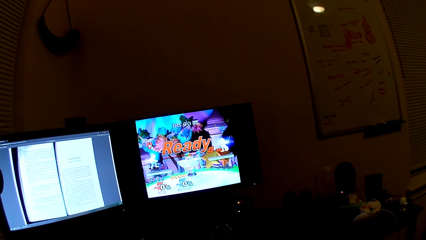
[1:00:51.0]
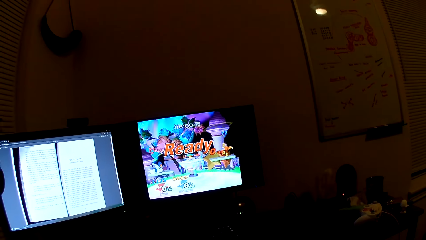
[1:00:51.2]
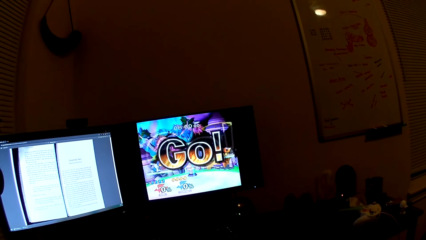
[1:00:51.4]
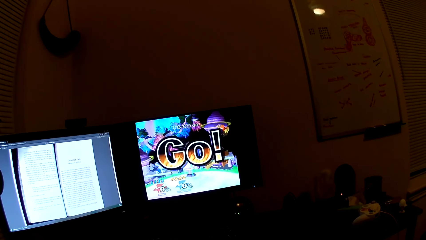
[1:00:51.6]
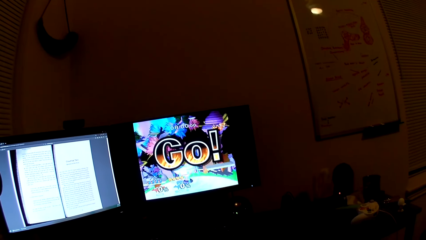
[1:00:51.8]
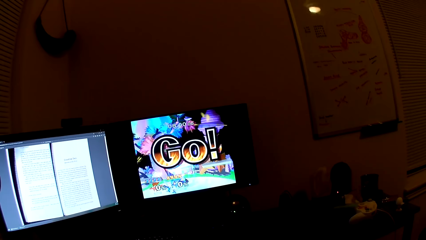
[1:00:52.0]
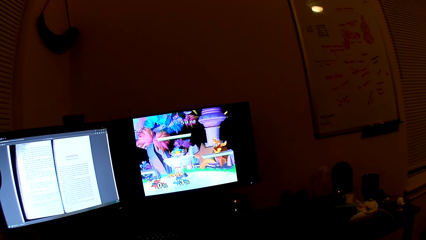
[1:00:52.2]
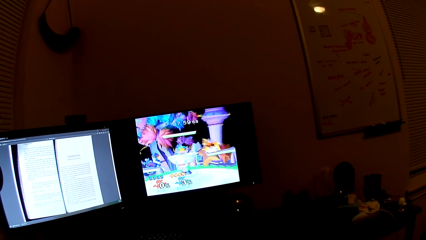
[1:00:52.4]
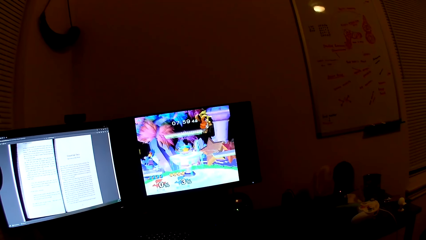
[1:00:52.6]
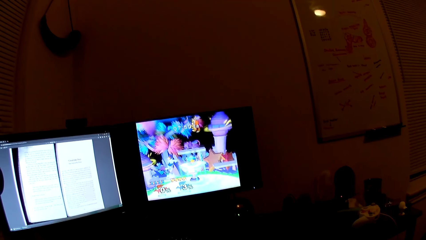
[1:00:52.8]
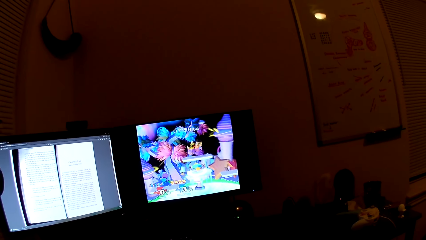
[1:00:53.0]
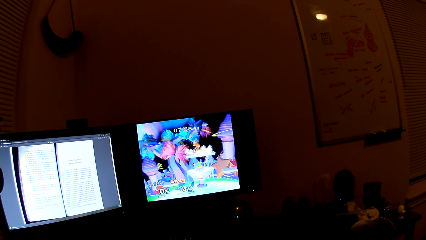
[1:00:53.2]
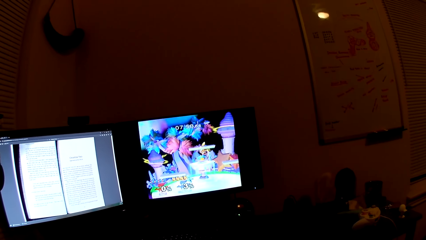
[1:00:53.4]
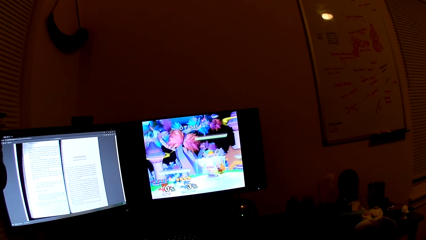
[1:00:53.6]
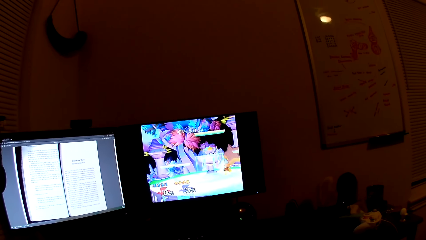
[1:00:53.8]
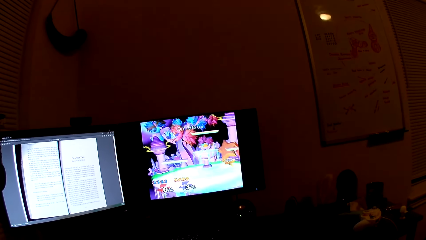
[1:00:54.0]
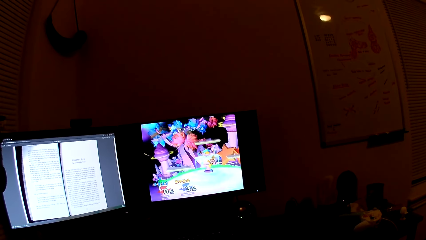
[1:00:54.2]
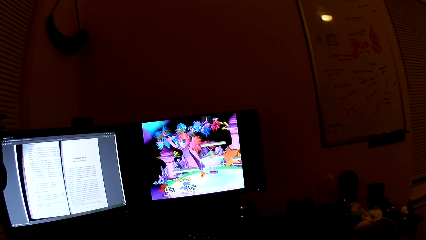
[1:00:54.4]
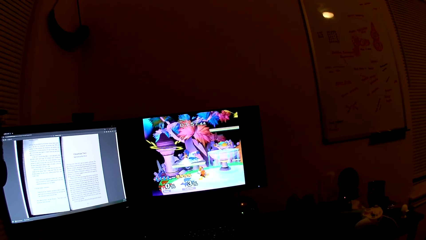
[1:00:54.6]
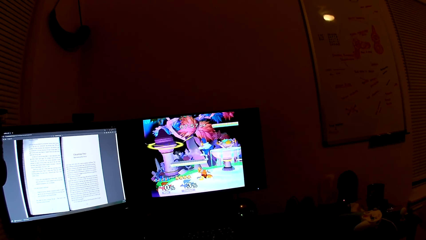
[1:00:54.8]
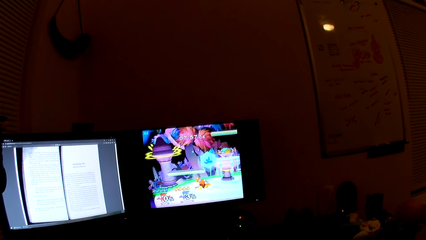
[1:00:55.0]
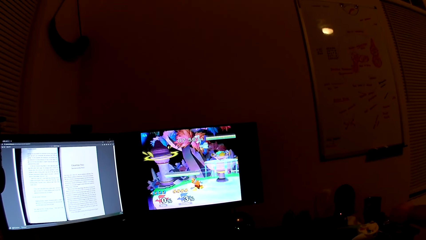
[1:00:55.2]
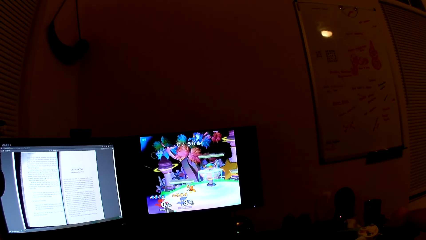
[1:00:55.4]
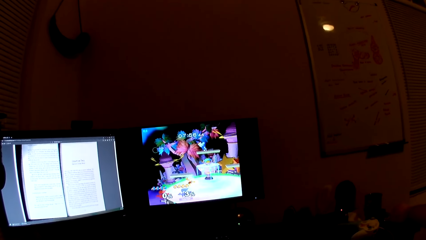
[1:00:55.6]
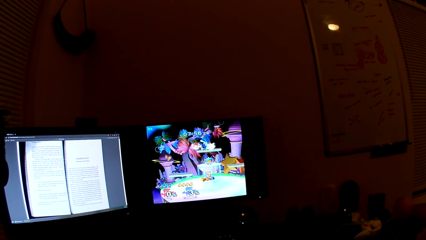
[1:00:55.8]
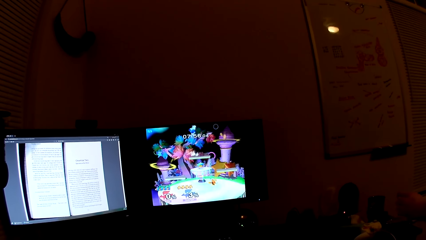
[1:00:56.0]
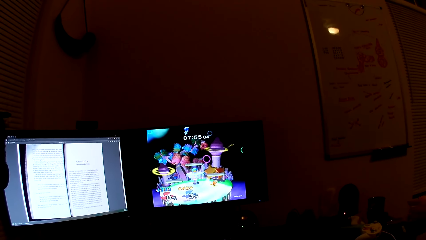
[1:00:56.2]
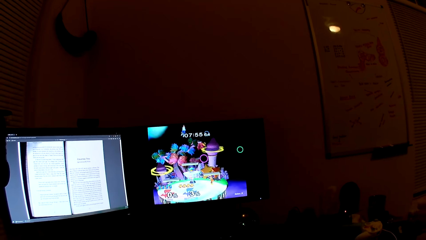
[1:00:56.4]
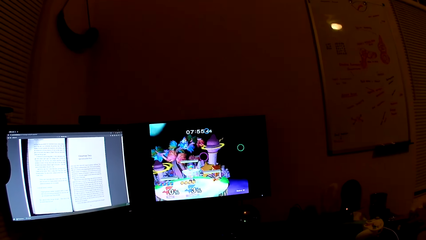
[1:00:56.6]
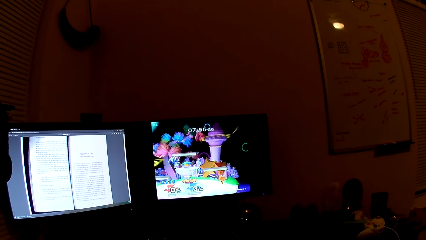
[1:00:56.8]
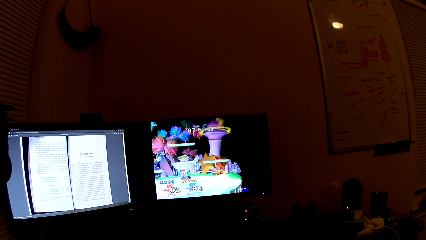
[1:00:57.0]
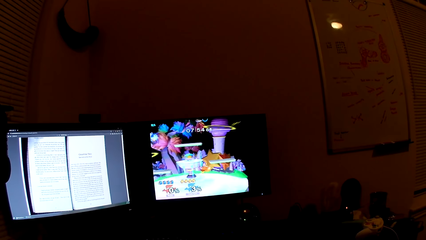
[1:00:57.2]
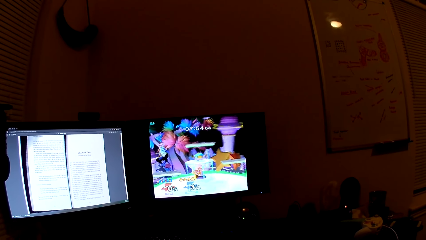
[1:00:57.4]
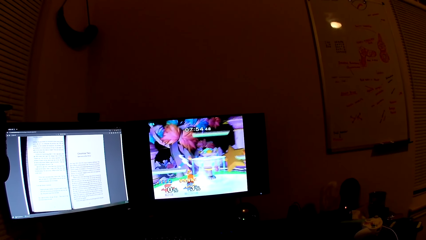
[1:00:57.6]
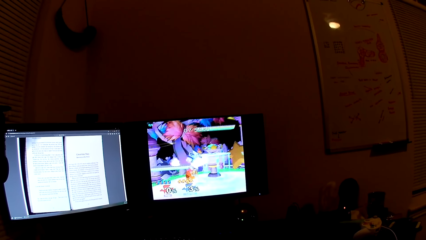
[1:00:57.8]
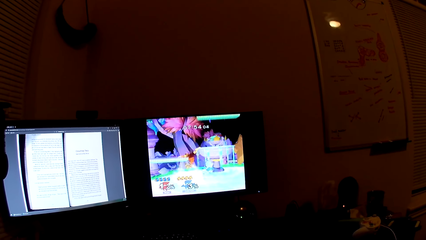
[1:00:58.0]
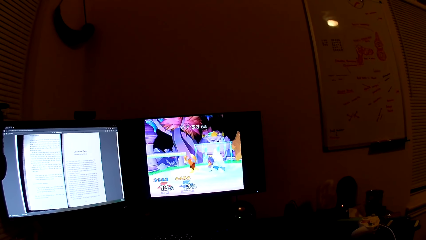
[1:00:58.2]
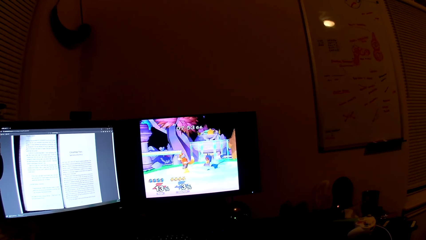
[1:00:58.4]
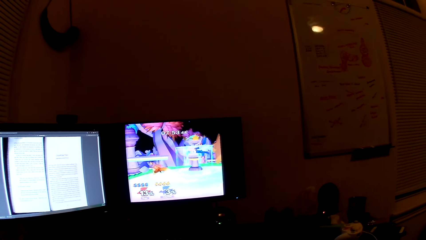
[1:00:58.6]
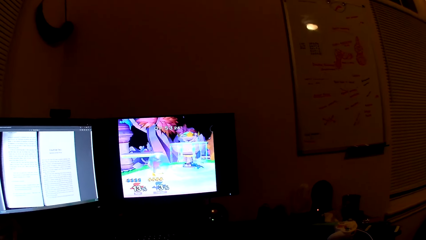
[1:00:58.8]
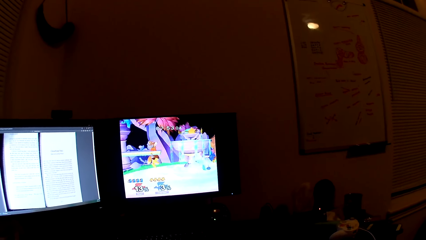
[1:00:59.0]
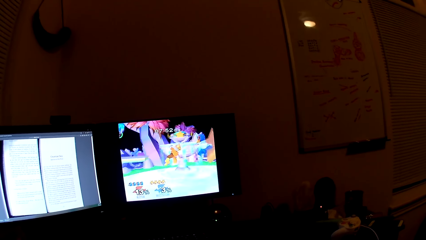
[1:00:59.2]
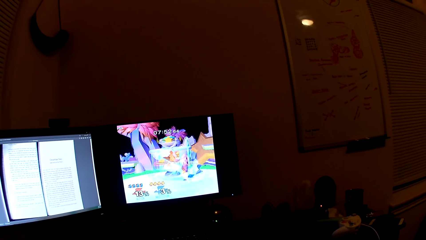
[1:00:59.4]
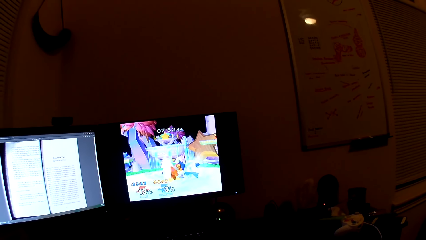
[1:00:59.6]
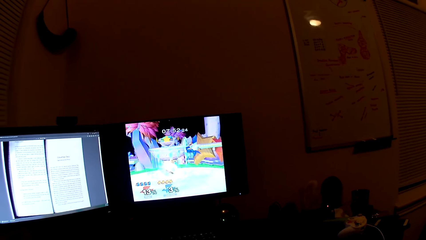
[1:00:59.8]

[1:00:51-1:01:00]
The camera wearer stares at the screen. They play a game in the screen.

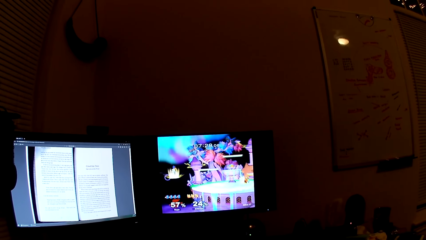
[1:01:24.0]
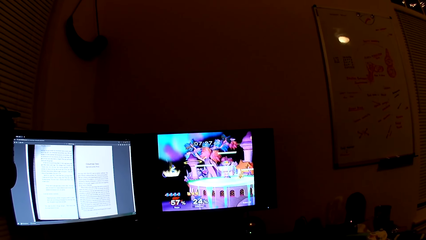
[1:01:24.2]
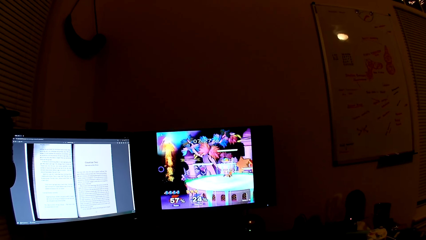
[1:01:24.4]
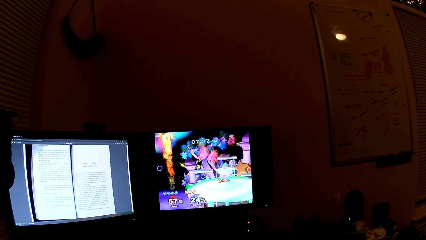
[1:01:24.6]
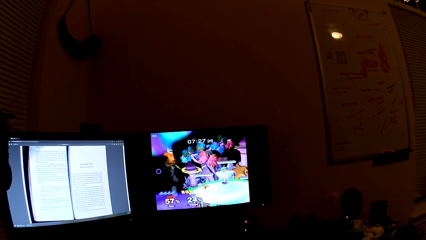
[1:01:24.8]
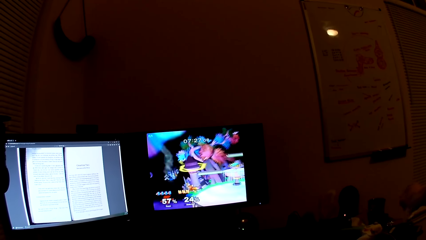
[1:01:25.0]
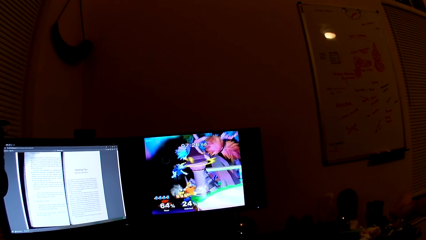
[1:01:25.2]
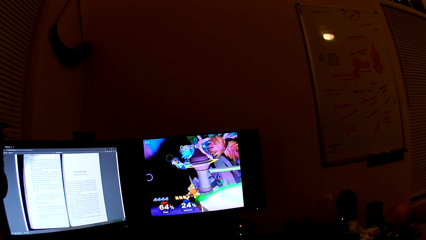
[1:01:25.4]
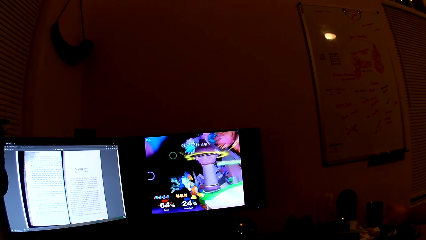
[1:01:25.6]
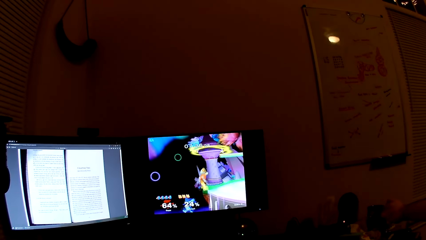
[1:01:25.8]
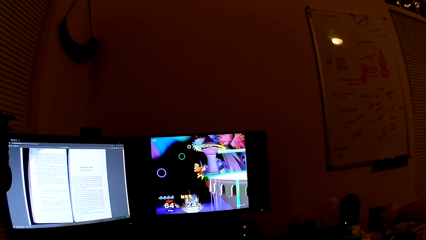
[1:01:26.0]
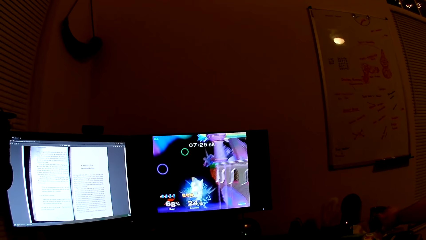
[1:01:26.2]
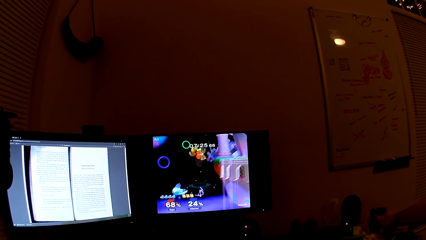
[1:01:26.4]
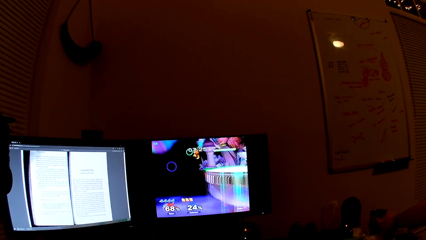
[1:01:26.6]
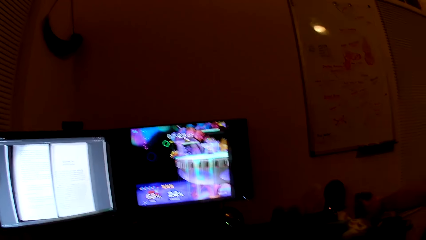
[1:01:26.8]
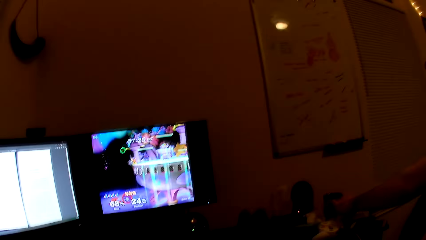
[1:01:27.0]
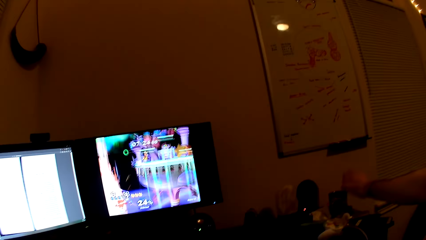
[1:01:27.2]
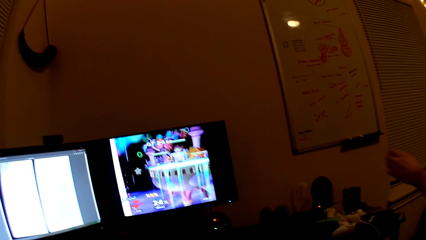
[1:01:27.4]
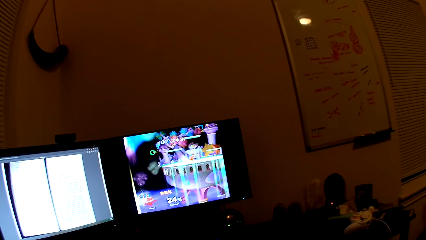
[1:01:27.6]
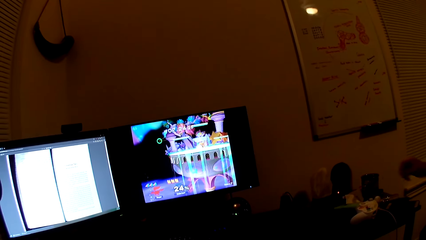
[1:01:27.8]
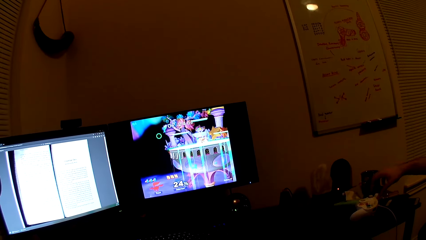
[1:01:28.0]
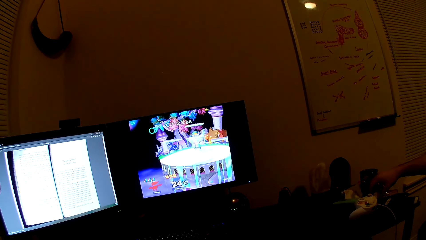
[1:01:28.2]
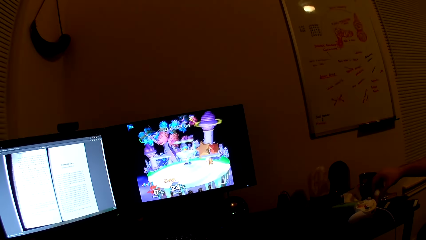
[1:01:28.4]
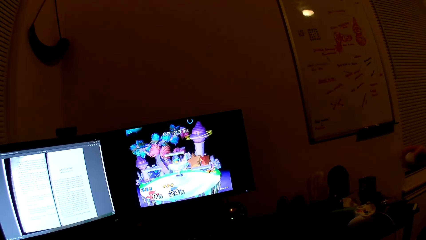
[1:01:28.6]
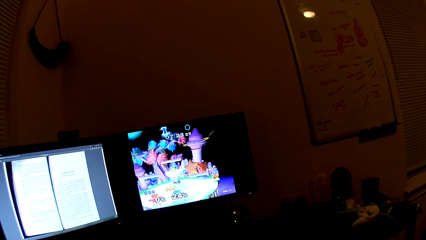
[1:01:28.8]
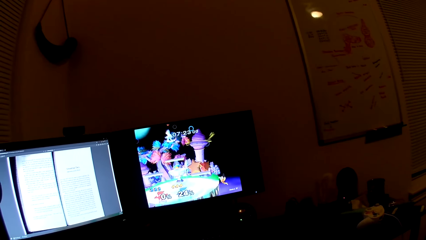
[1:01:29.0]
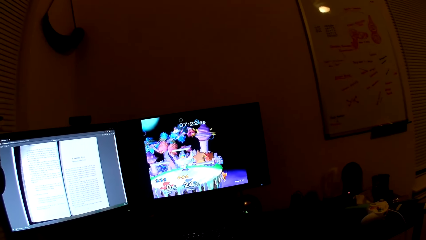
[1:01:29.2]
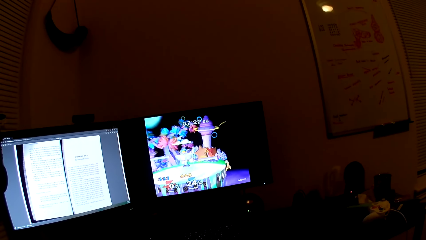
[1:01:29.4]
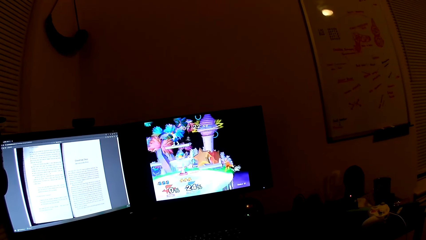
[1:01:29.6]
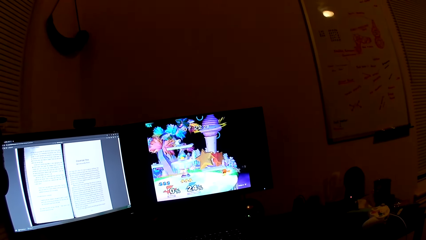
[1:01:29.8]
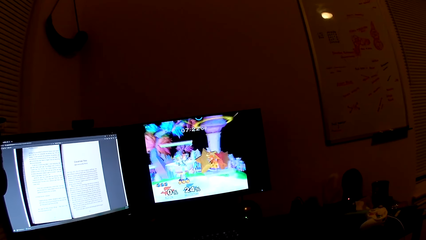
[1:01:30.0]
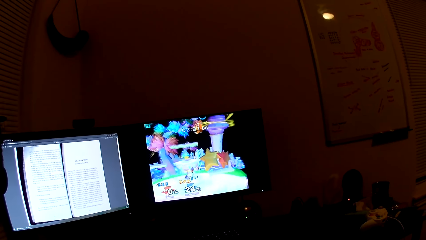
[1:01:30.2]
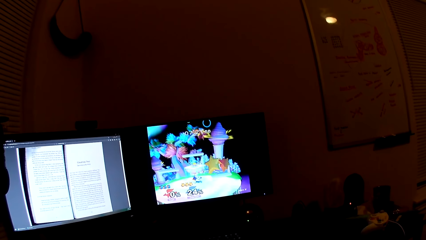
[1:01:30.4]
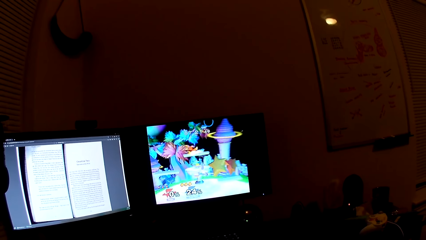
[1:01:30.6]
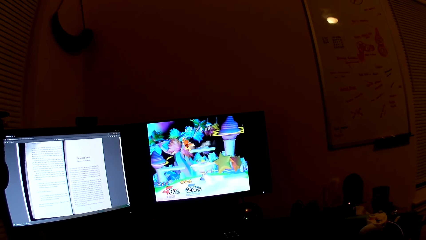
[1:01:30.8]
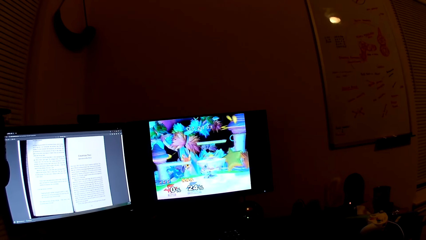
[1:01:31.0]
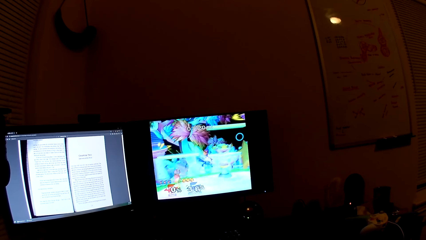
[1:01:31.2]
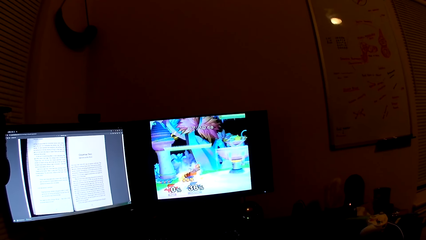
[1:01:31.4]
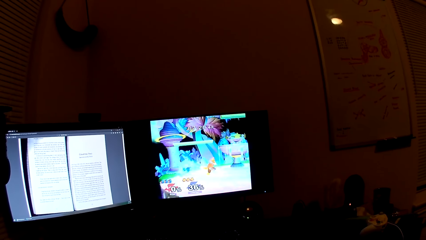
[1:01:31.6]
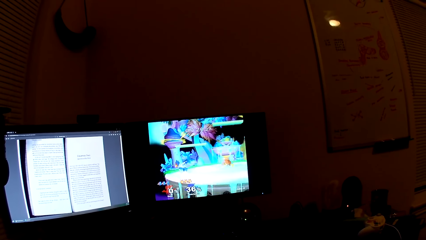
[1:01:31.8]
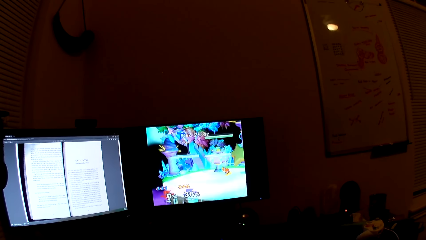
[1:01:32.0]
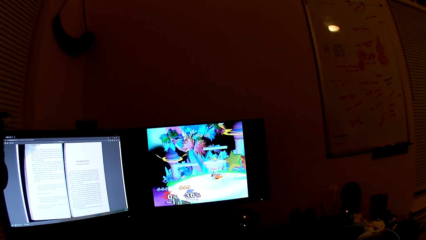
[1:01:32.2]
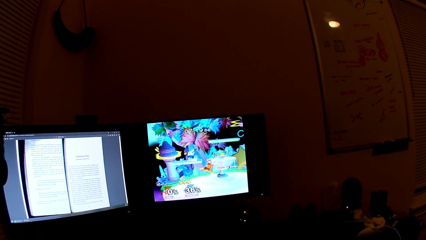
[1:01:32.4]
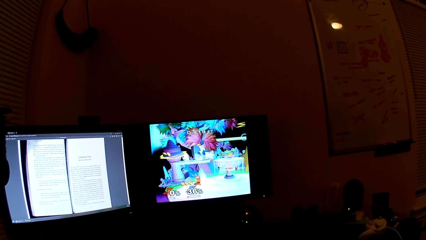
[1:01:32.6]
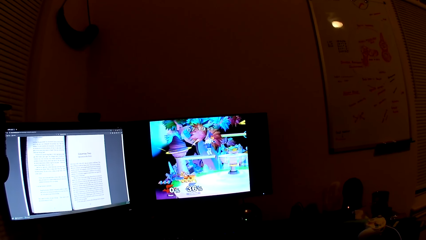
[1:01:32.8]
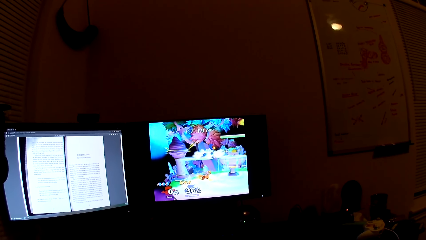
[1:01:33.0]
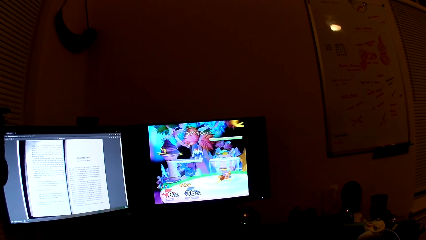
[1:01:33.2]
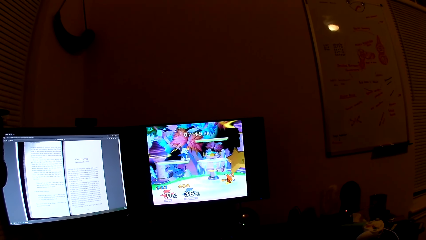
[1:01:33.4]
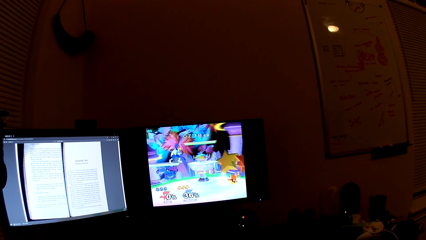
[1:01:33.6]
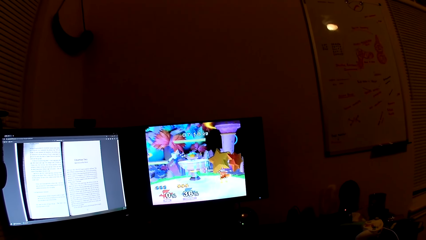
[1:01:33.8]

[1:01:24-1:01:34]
The man touches a mini speaker on the stool with his right hand. The man picks up a gadget from the stool with his right hand.
